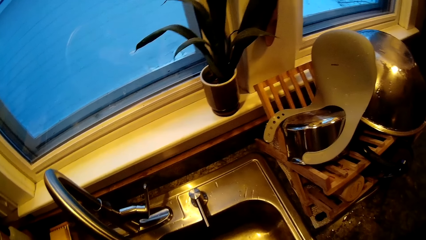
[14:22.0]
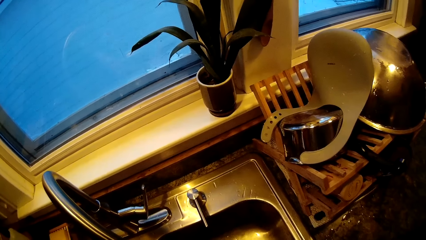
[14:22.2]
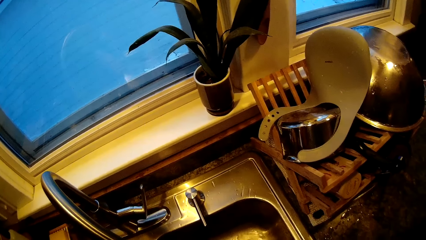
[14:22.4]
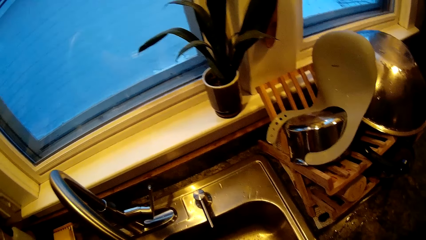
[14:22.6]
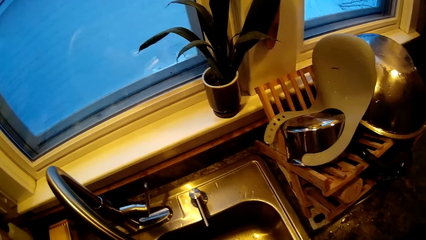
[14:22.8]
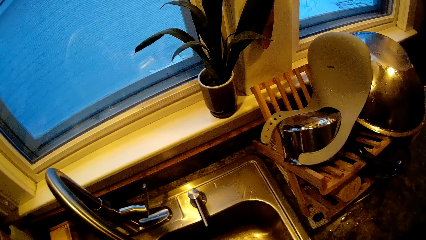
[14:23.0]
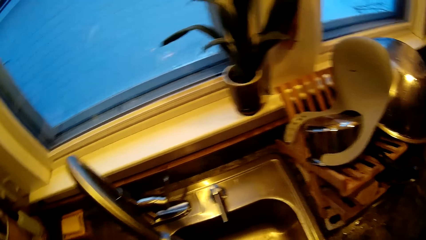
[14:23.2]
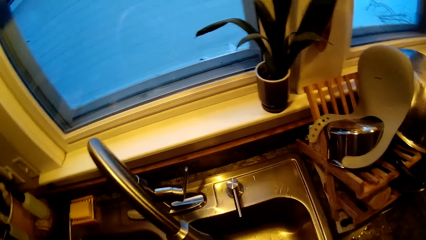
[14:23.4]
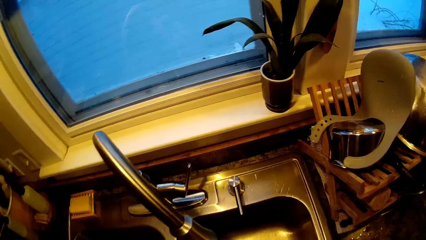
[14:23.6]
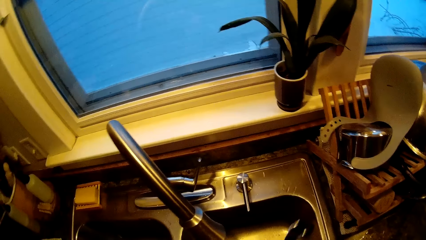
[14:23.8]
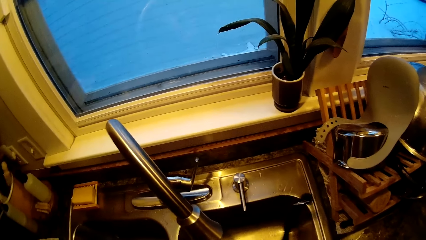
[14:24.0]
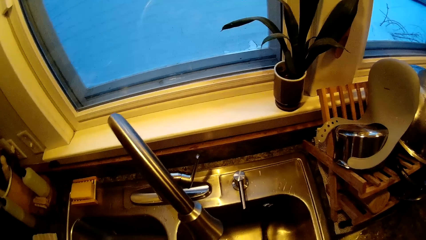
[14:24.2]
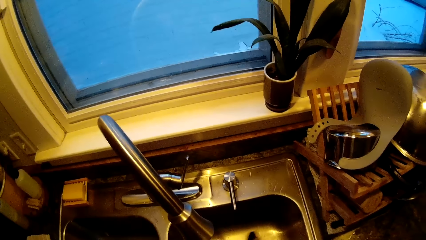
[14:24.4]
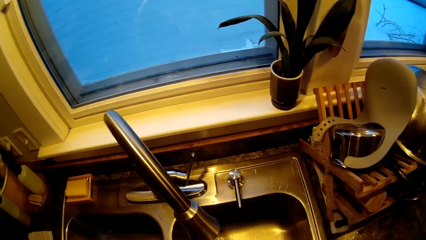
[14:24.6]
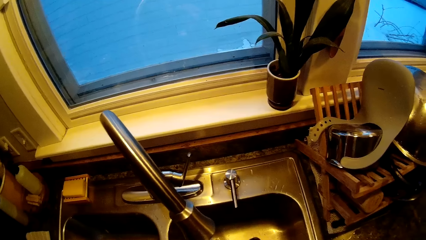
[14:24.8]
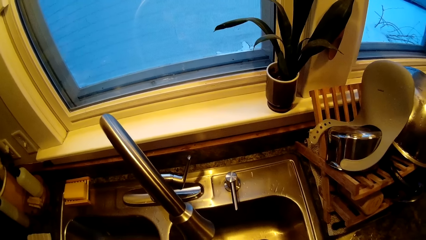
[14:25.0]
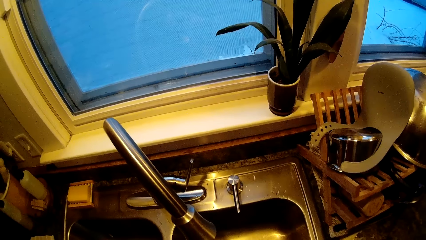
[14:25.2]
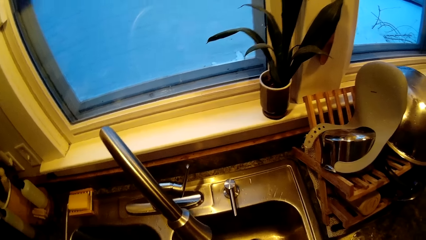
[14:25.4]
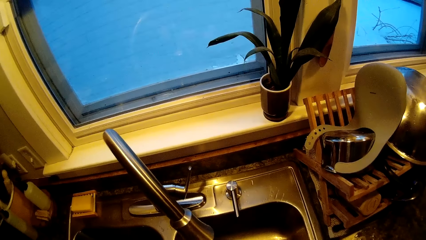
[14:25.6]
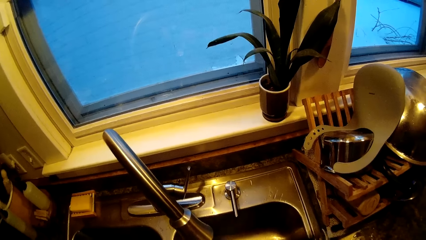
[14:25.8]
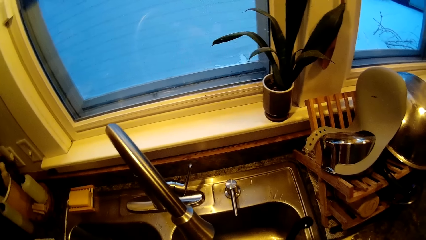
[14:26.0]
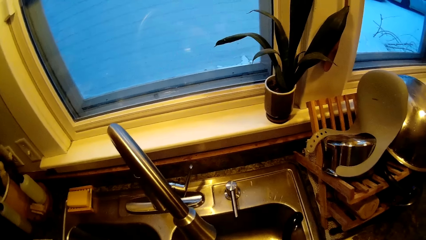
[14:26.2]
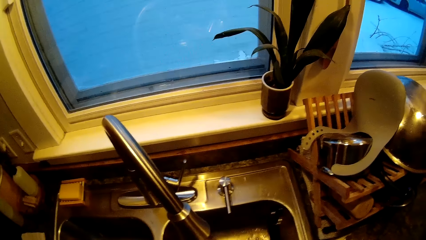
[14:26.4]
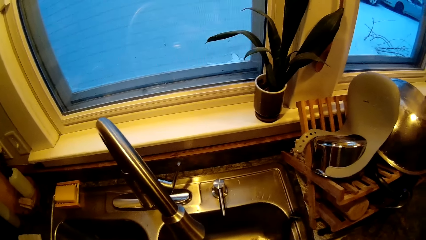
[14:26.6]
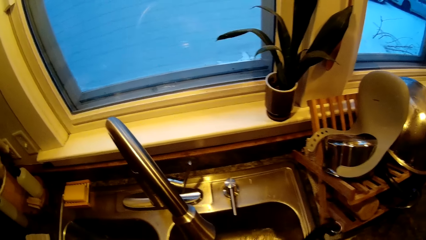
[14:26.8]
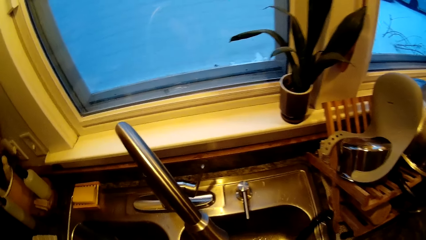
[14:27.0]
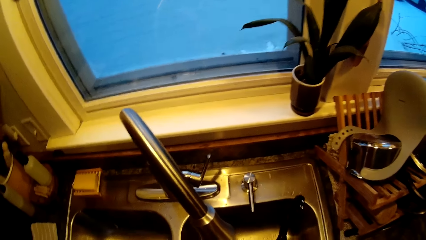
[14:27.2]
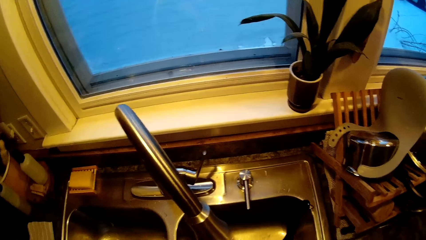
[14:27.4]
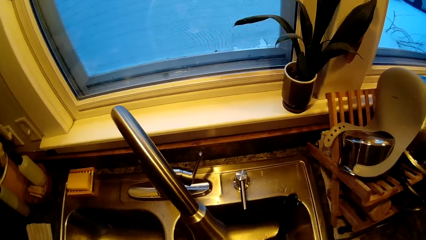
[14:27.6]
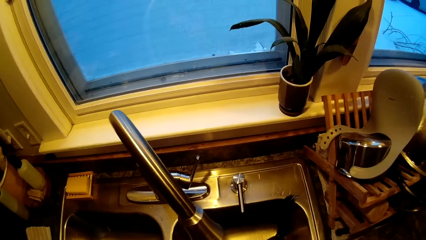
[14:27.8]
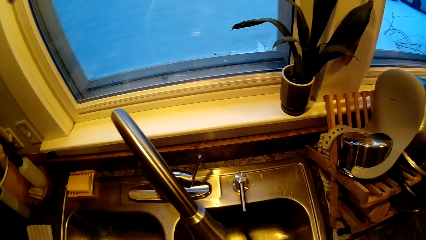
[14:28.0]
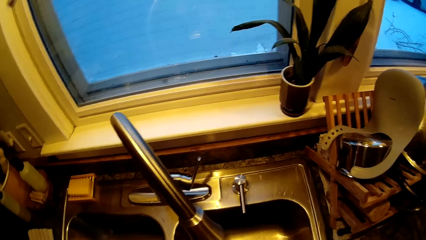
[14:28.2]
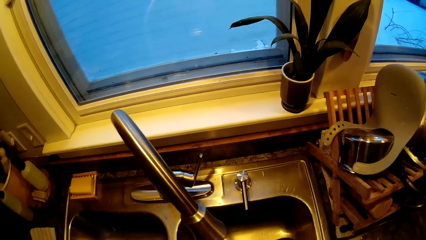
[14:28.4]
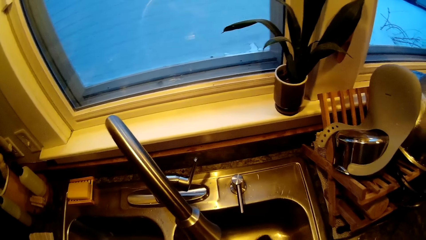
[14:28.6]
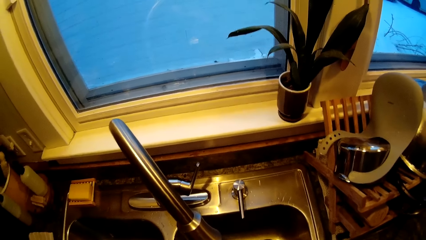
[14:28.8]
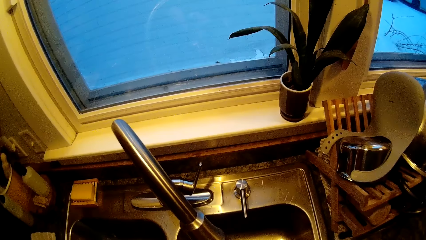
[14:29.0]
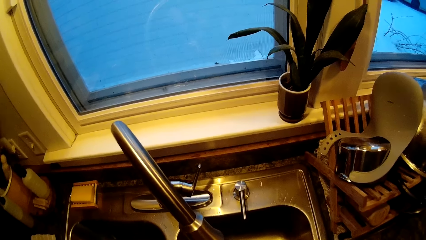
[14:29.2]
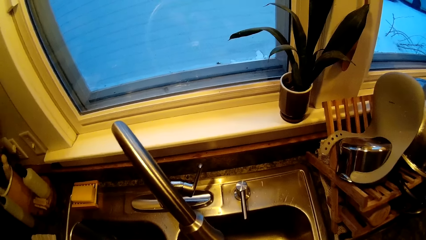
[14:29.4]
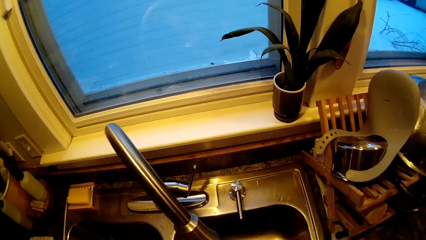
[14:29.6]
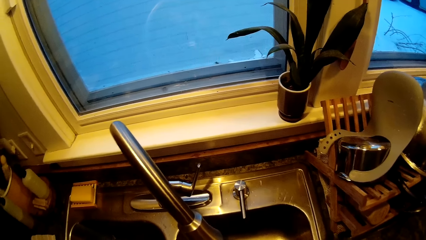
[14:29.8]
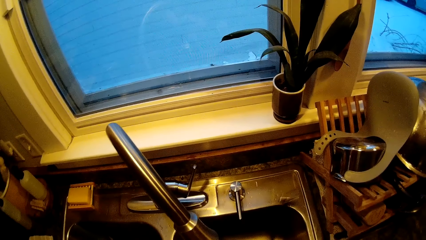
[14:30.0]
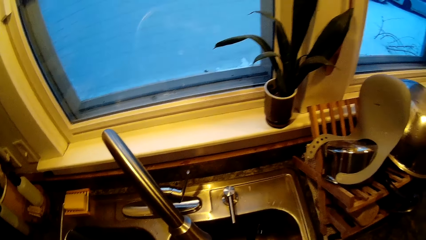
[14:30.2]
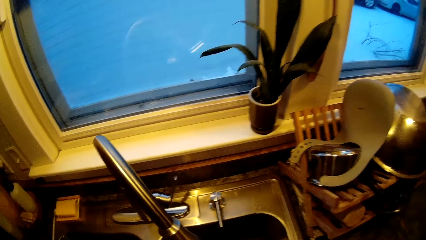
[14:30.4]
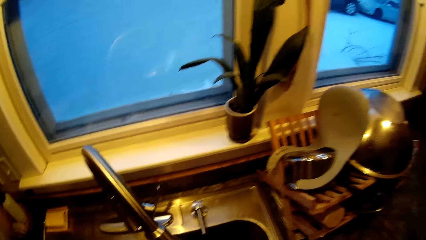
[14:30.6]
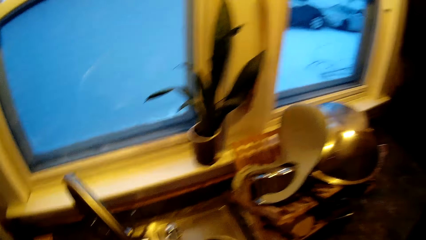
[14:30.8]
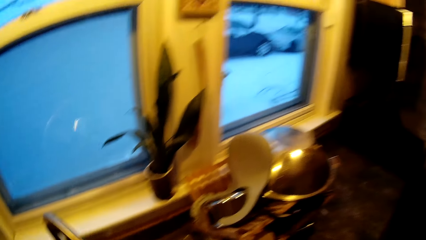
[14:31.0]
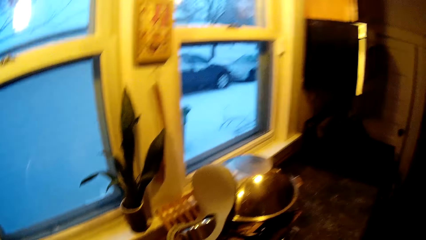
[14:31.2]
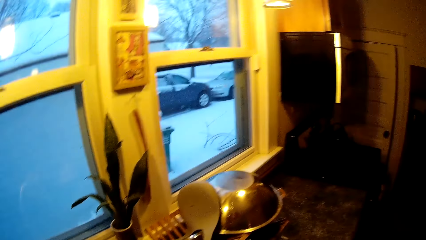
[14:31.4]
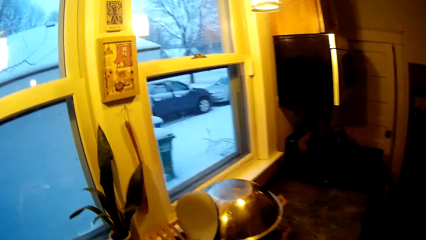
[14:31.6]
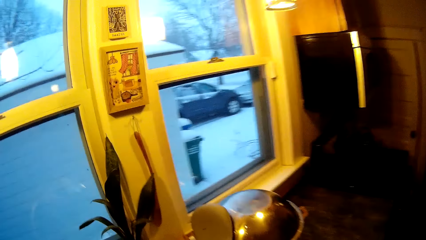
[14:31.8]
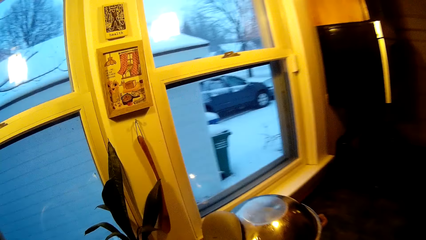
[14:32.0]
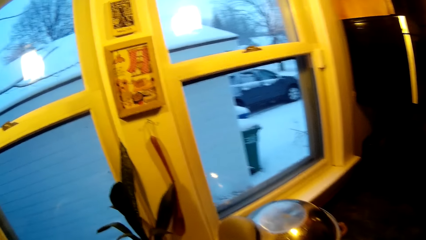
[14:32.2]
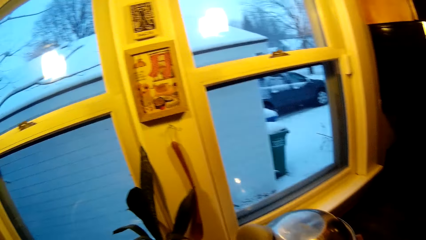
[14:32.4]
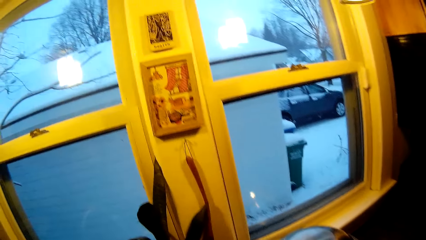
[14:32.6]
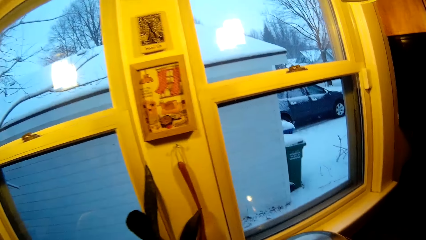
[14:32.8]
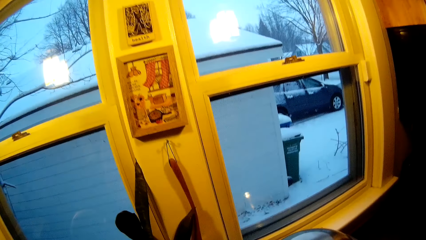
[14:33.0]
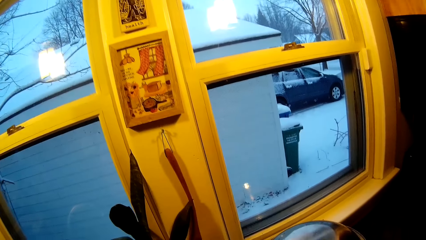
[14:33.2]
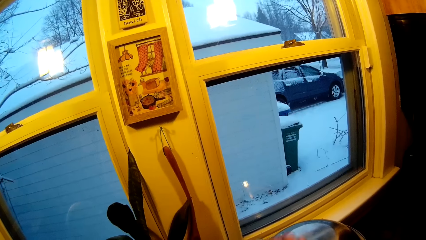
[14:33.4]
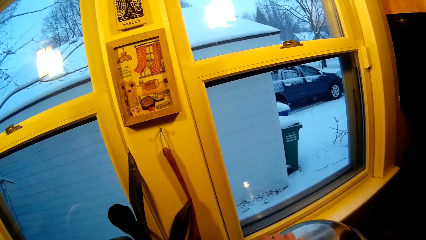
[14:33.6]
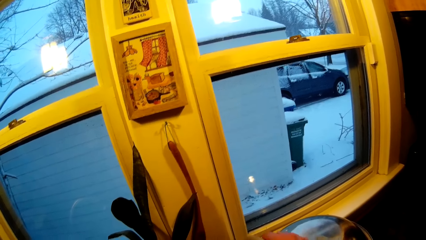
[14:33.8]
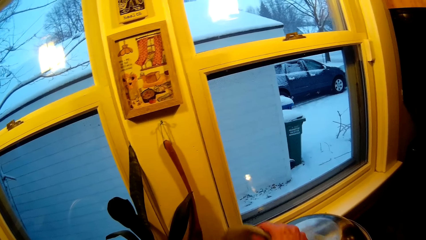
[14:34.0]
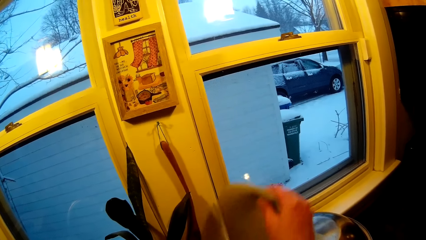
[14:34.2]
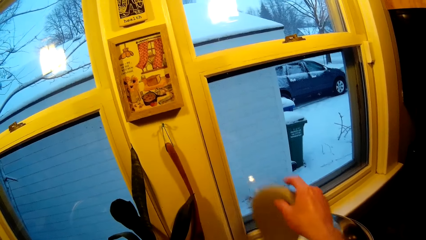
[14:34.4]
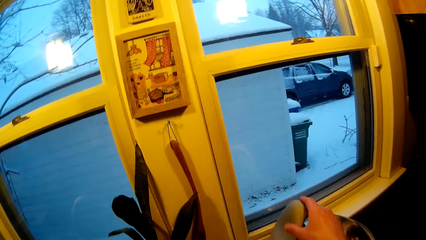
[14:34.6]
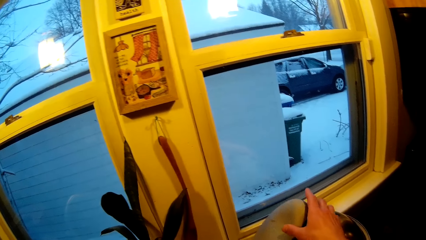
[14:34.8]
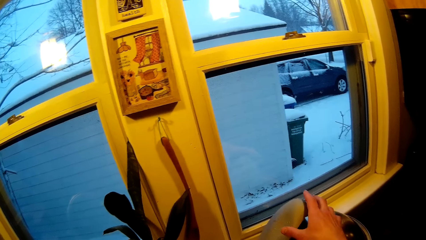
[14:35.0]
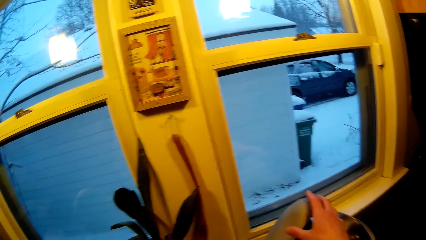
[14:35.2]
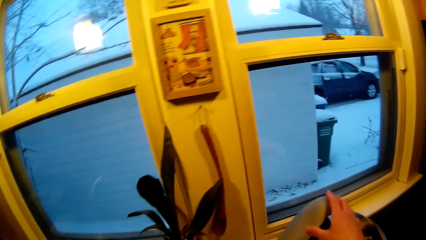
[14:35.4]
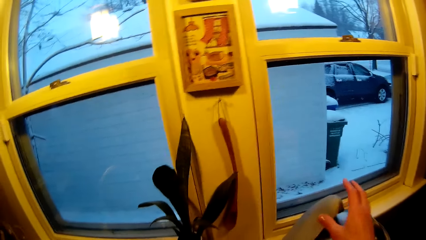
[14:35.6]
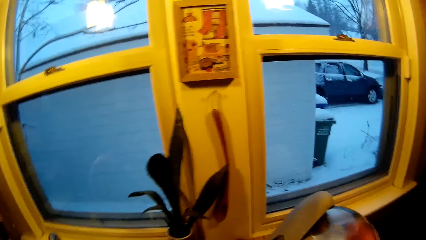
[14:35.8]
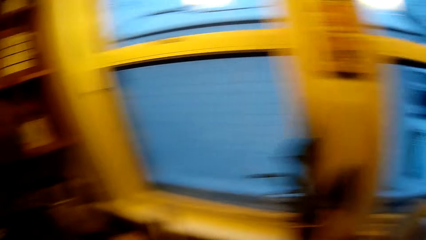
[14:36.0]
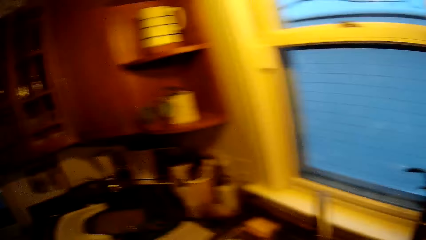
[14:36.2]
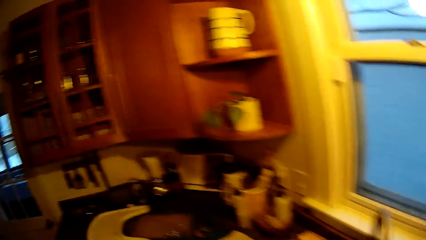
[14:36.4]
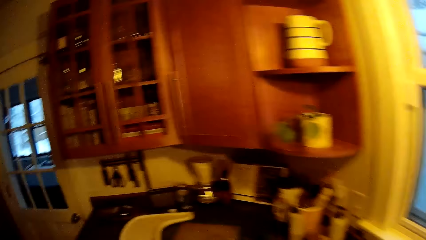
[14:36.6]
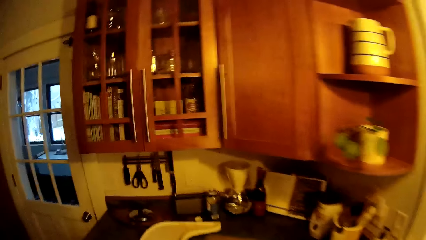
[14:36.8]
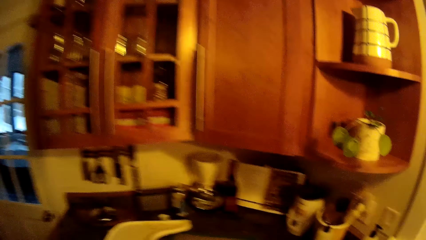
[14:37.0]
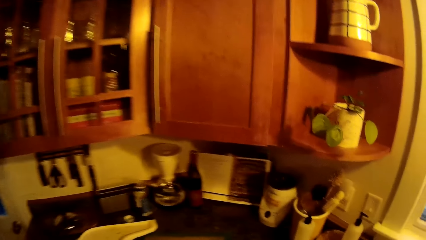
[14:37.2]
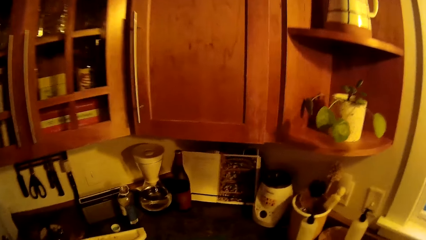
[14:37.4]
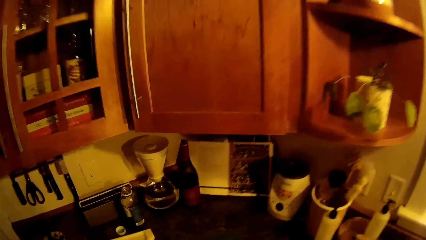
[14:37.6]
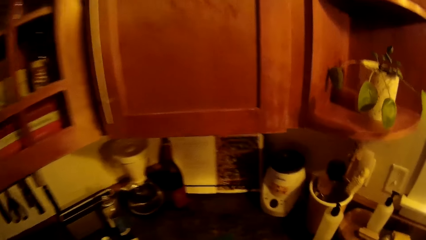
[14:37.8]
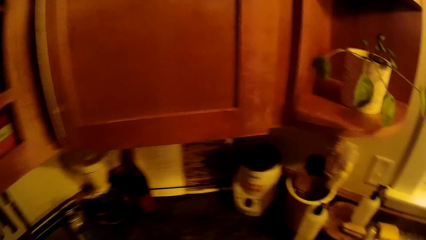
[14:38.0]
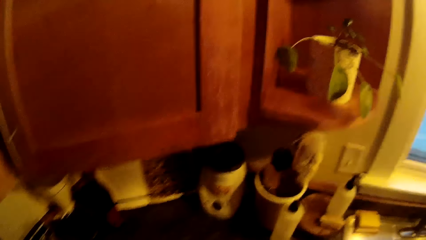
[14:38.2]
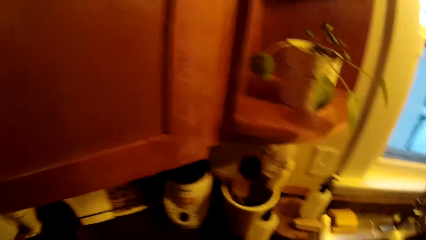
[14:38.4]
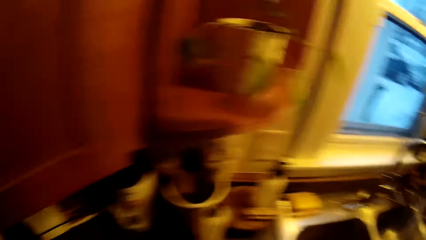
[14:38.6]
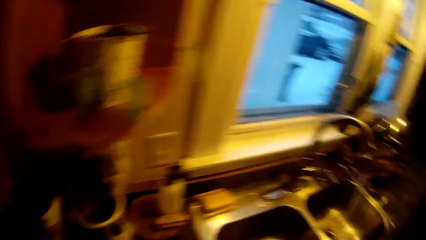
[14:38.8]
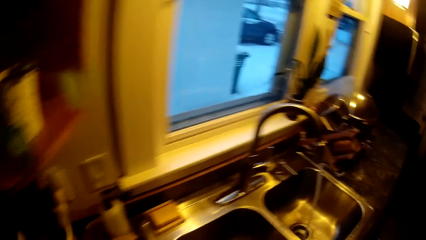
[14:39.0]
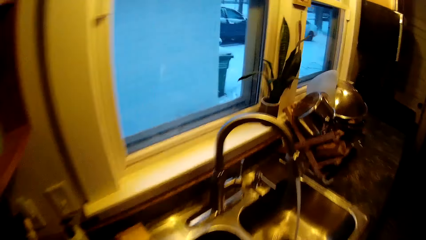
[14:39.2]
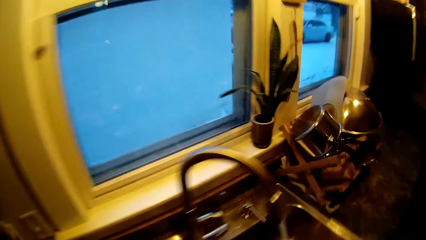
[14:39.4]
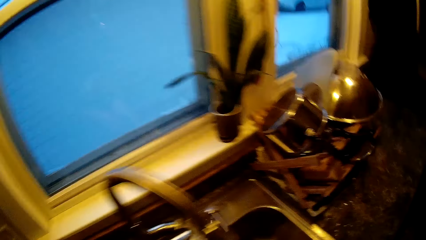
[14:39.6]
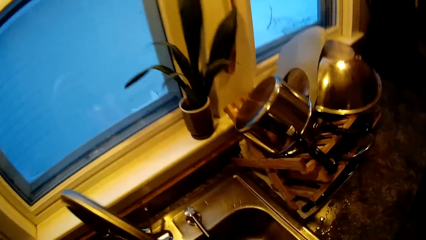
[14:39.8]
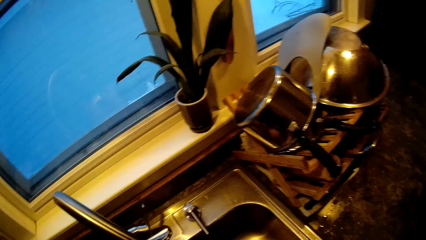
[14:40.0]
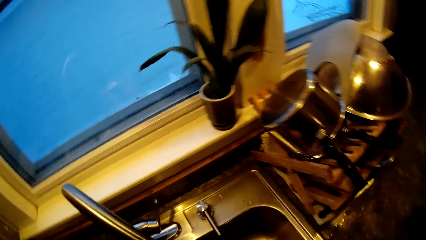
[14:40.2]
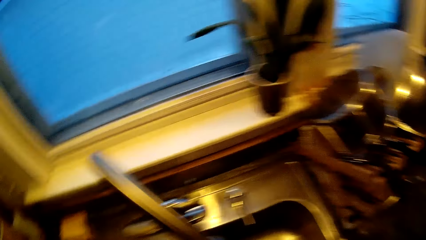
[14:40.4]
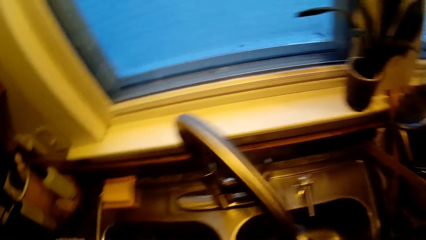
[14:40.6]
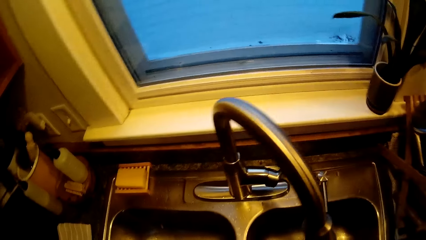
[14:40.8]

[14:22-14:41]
The camera wearer washes a bowl. He washes the bowl again. He shifts the silicone bib onto a bowl in the plate rack with his right hand. He carries something.
